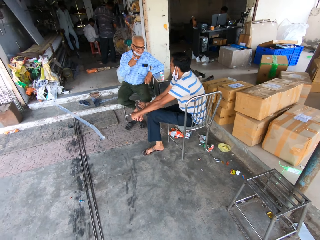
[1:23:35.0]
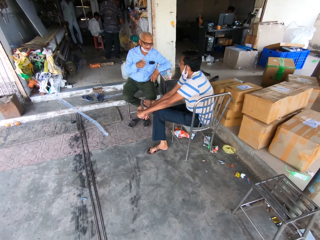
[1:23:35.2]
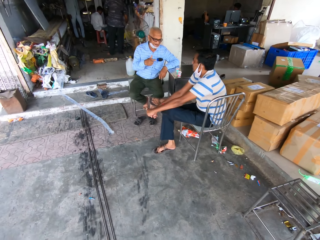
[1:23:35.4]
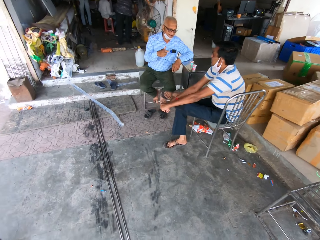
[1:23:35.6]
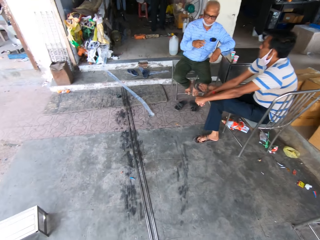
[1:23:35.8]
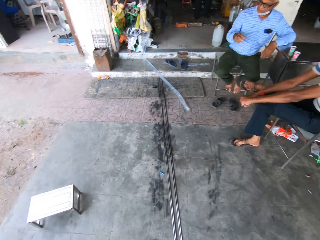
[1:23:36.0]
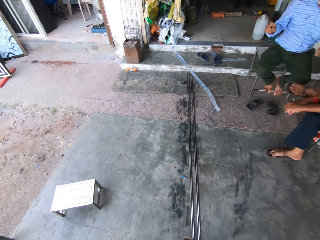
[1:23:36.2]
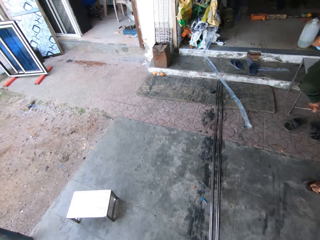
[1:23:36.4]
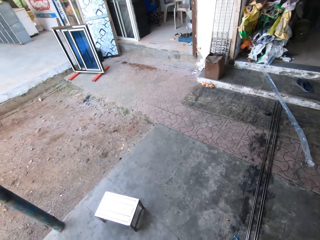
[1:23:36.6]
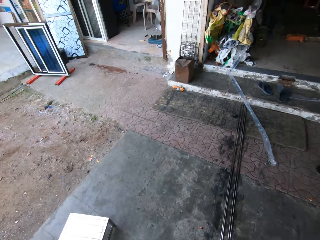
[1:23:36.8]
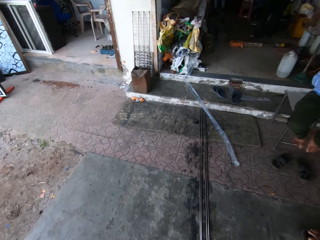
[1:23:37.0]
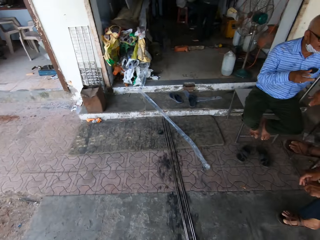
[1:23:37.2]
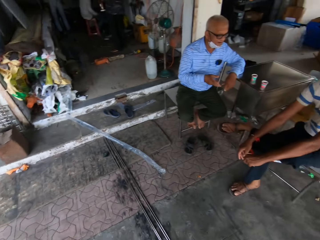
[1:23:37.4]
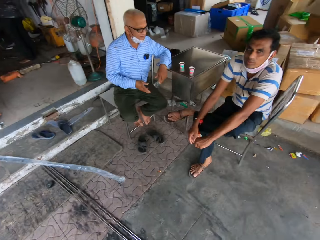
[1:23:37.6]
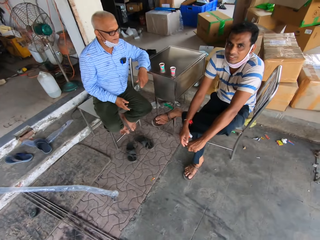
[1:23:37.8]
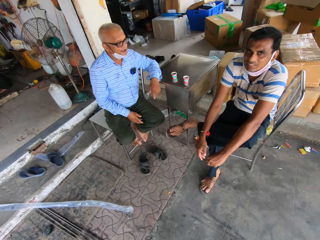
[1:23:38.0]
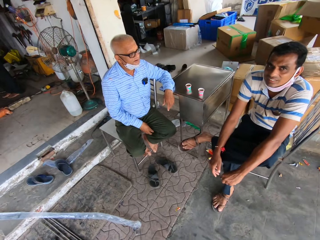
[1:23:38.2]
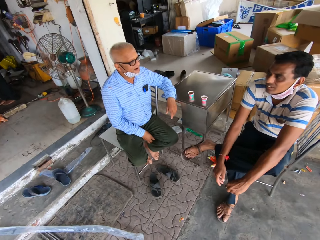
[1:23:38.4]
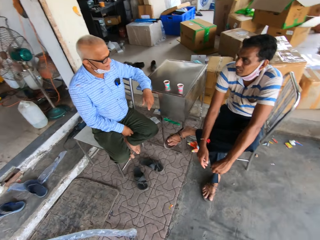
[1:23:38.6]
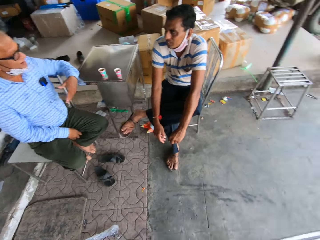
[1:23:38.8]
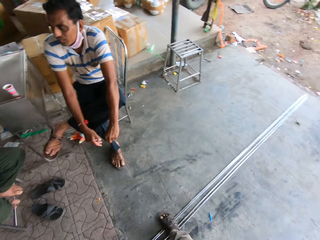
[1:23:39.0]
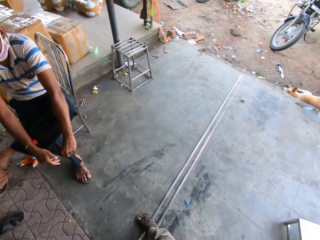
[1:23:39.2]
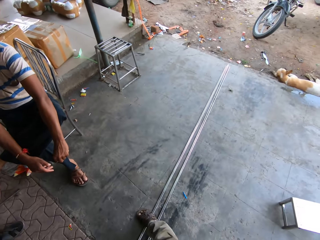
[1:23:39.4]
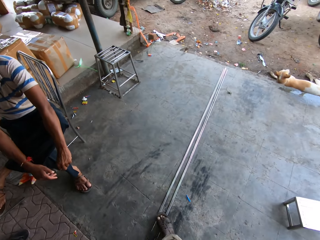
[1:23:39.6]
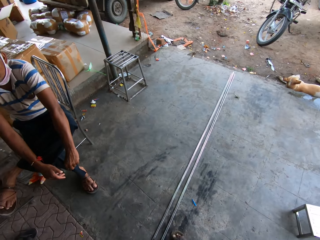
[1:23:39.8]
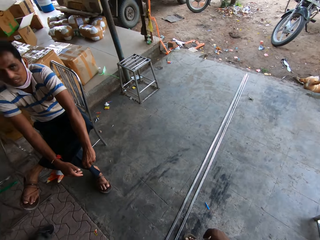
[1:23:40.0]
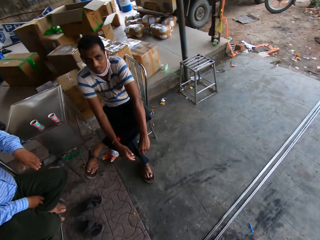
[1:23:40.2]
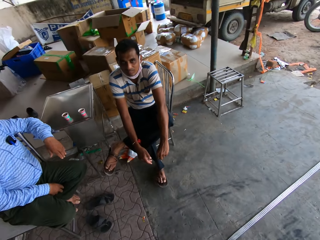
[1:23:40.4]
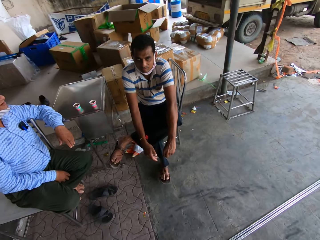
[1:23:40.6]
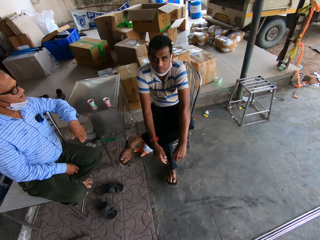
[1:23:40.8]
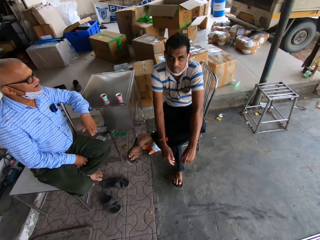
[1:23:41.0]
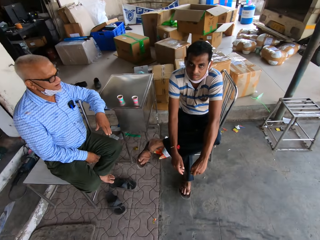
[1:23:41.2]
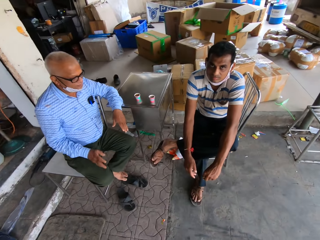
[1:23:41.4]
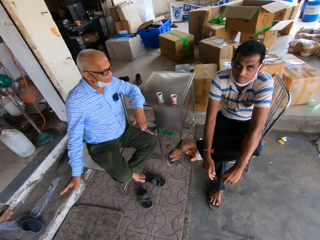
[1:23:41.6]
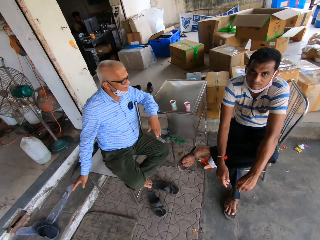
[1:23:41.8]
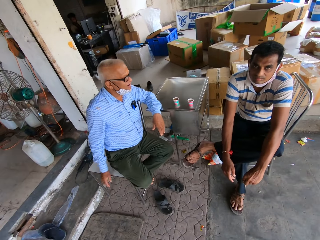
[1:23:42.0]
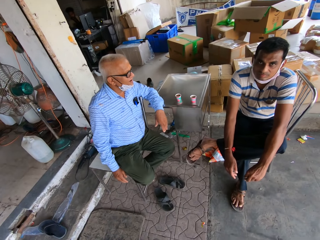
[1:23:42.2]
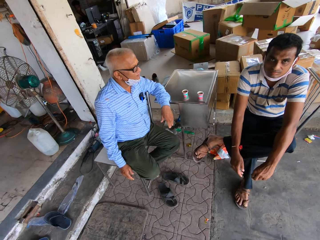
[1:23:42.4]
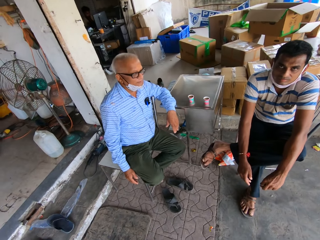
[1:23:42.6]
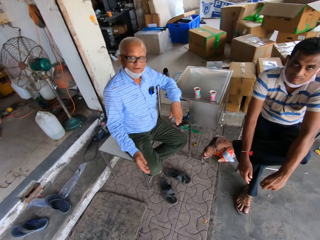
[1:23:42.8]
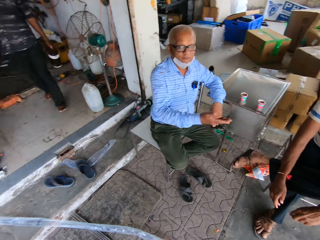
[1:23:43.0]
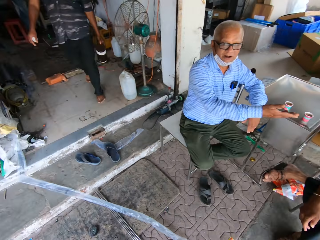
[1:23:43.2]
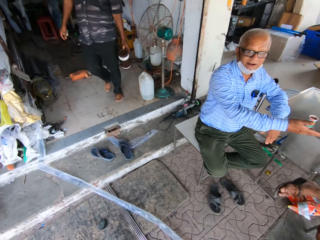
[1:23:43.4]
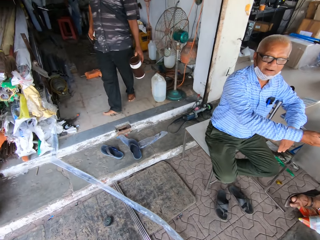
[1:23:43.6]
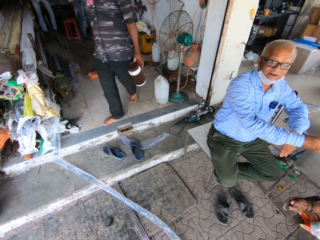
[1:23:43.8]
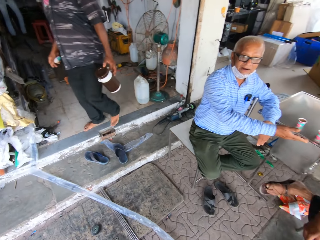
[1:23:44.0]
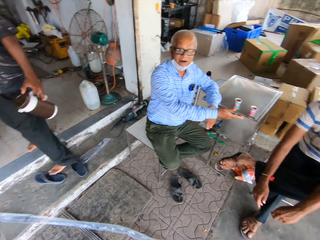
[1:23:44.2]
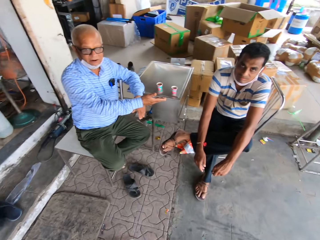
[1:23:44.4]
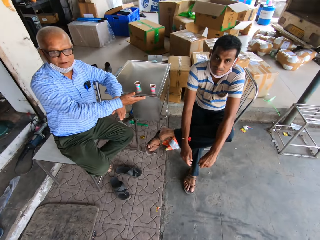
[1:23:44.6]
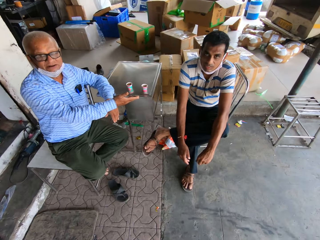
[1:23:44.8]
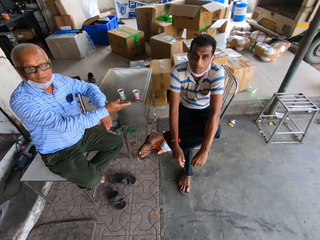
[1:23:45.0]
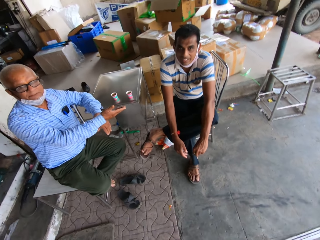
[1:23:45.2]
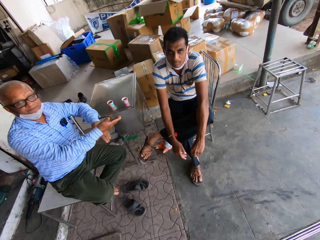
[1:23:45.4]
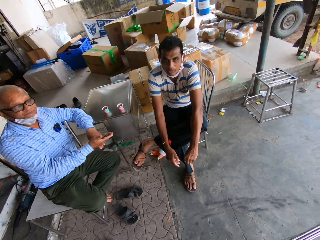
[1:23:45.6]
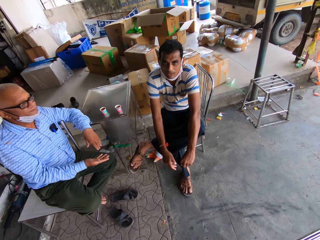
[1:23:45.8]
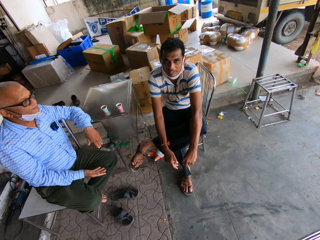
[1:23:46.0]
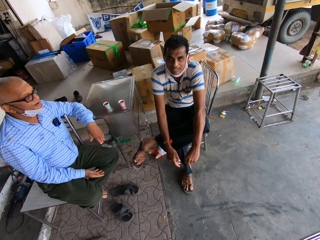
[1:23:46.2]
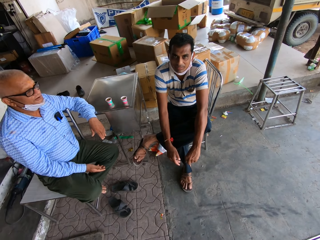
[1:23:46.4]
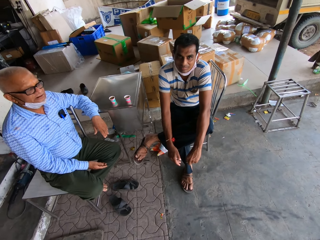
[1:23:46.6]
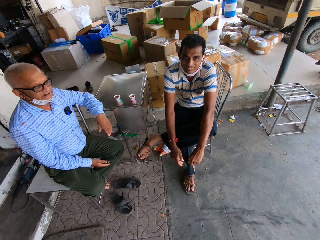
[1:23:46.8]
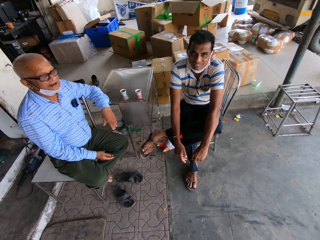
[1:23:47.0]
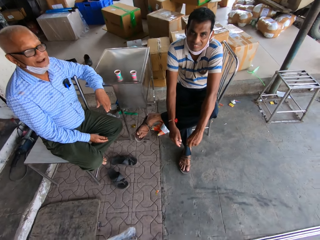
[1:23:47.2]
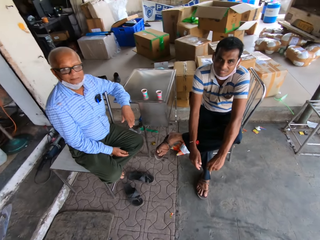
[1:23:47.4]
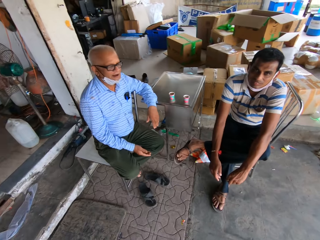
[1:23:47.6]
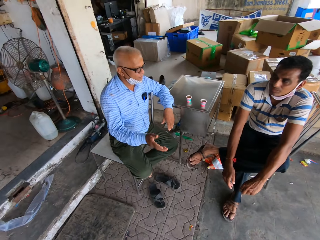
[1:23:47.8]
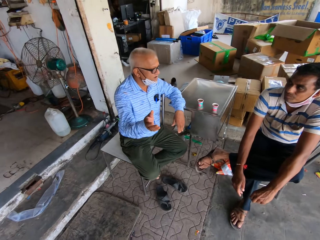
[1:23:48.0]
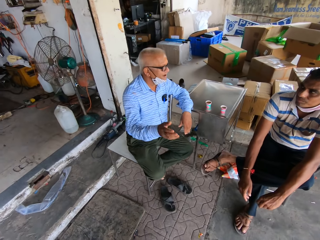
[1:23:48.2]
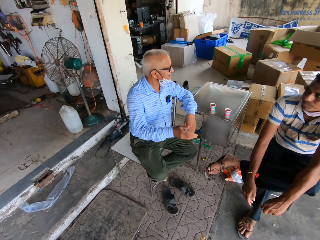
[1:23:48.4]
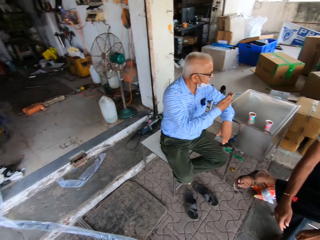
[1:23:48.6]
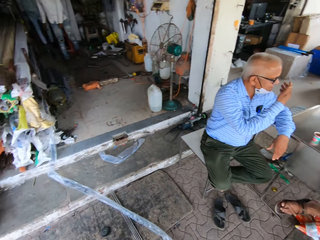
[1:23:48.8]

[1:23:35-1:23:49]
The camera wearer looks around. They walk. They look around. A man points at another man. A third man wears the sandals. The camera wearer converses with the first man and the other man. A man talks to the camera wearer.

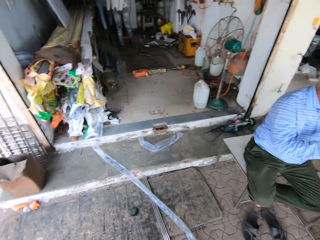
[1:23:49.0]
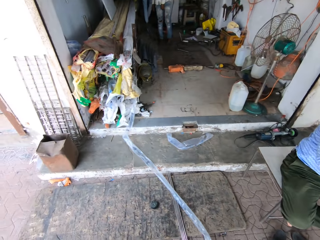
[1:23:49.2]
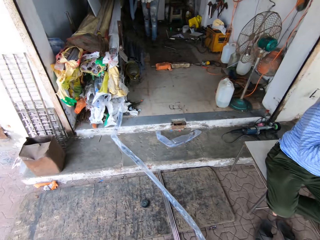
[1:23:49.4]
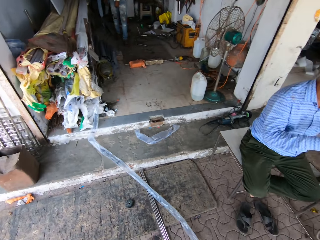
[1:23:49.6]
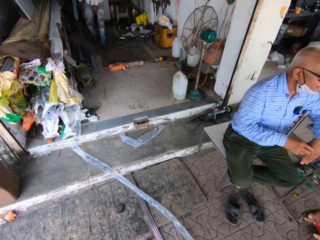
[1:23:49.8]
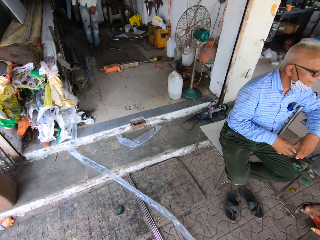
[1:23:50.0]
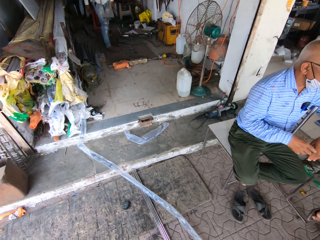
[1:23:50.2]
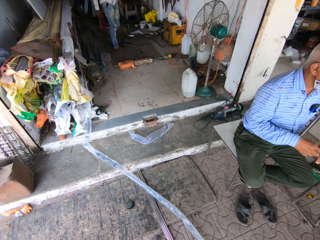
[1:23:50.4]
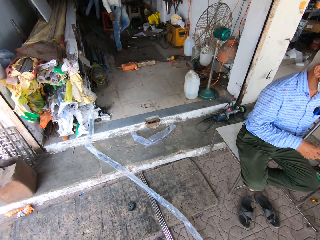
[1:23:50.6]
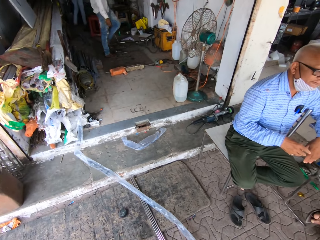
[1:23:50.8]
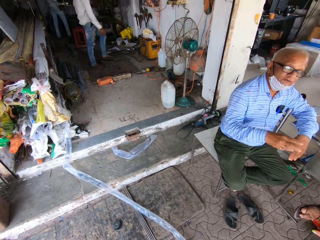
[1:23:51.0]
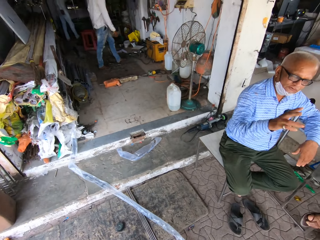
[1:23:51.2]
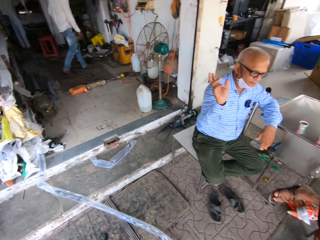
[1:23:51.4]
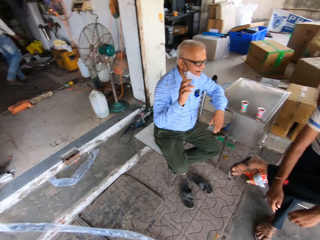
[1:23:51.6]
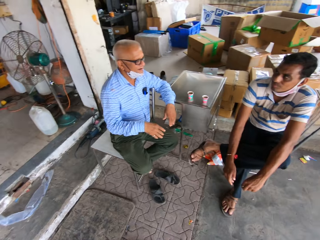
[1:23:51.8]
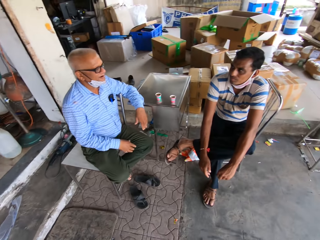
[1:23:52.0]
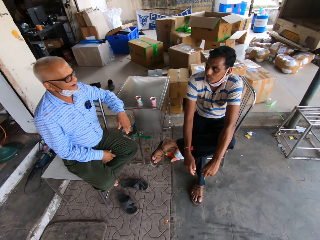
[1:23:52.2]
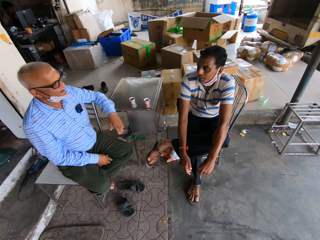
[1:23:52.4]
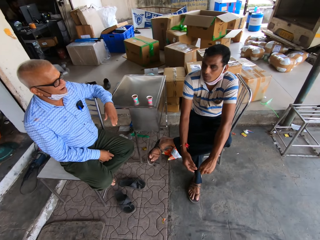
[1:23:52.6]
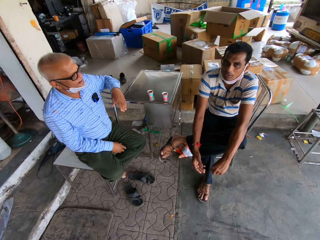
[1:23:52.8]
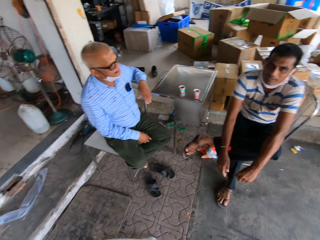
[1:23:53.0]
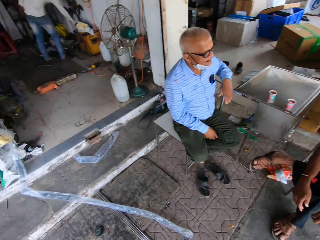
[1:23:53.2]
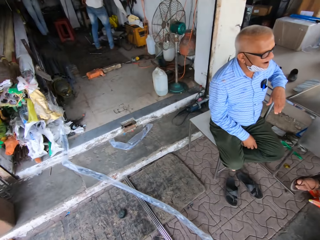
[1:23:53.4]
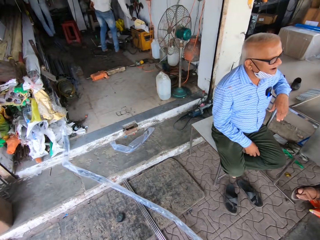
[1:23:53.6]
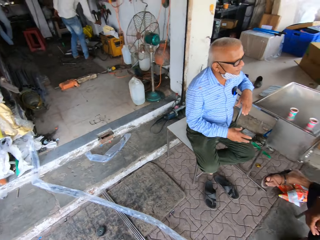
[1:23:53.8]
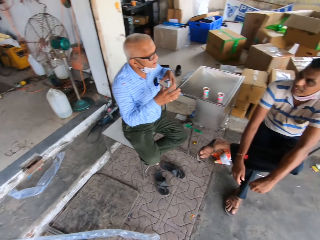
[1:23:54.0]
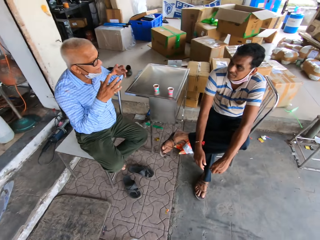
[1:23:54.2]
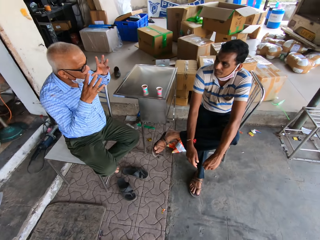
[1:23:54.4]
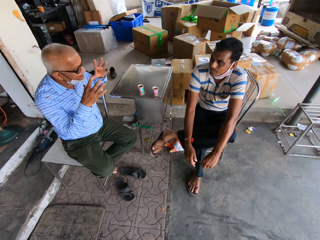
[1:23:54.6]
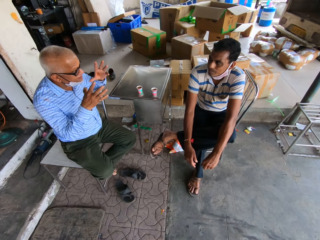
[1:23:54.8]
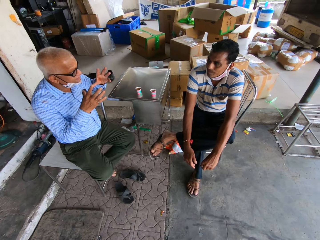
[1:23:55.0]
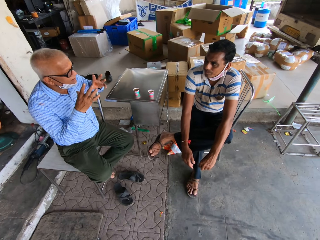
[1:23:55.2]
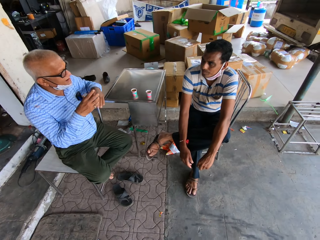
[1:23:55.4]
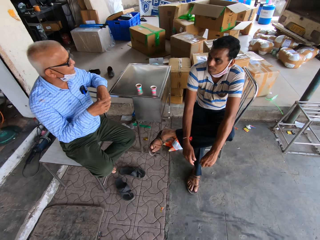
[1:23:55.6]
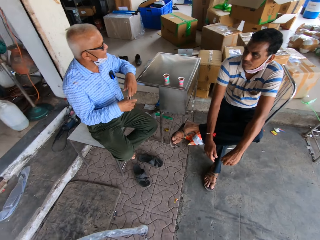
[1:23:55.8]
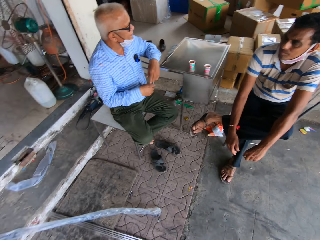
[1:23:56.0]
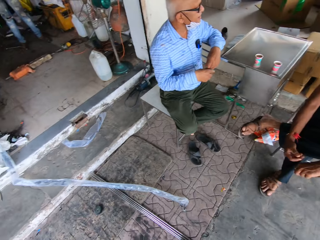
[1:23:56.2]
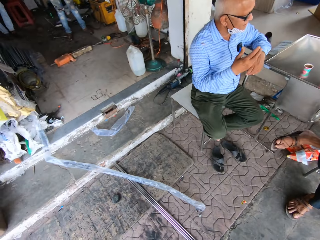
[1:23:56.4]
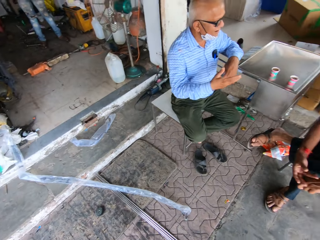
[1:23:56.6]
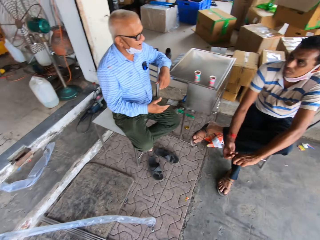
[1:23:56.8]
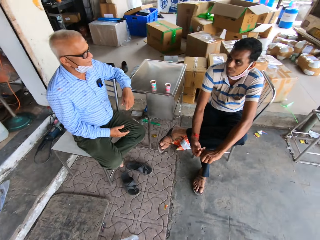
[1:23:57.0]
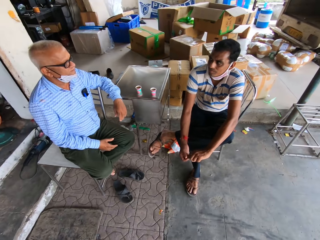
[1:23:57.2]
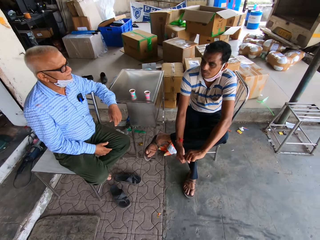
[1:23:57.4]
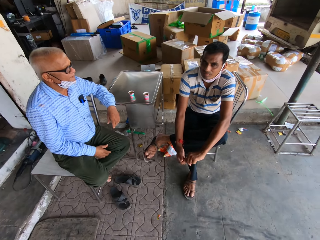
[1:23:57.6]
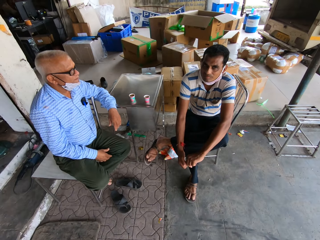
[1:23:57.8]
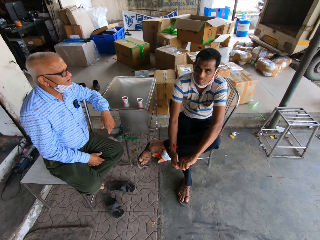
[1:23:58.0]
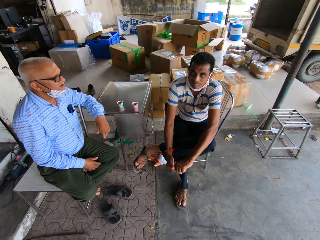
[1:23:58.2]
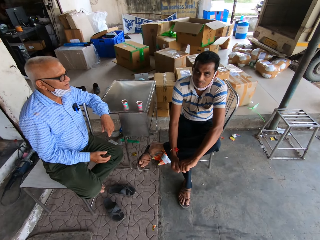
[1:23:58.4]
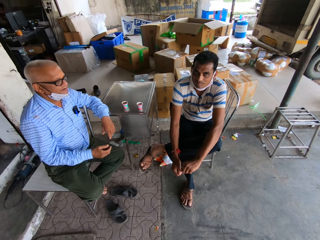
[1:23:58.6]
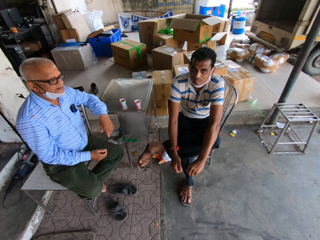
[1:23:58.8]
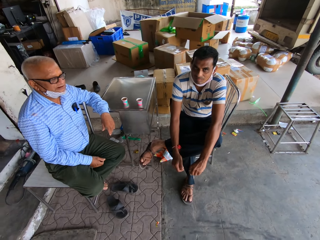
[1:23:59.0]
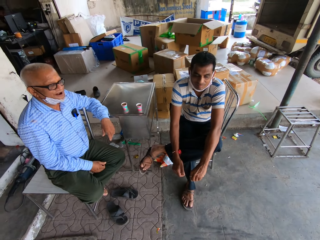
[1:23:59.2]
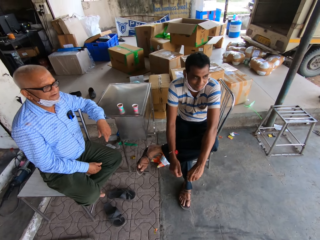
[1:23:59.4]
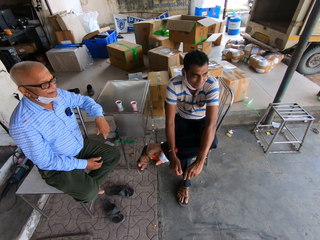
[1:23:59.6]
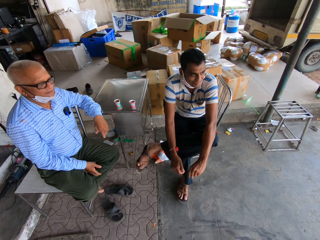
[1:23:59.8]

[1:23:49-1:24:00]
The camera wearer stares at the site. They look around. They converse with a man and another man.
